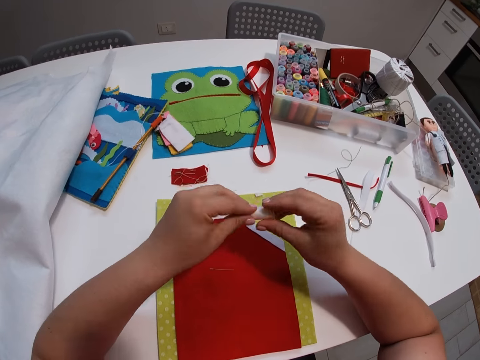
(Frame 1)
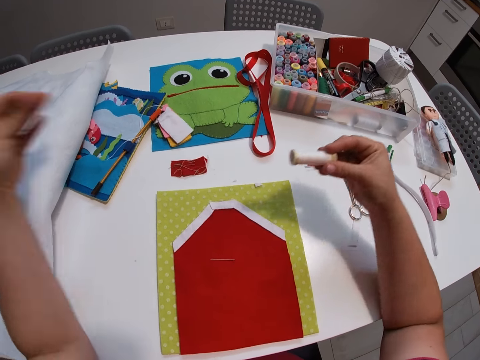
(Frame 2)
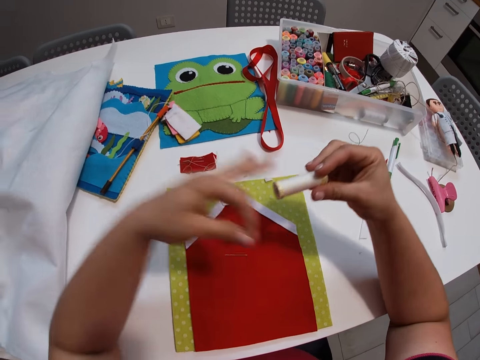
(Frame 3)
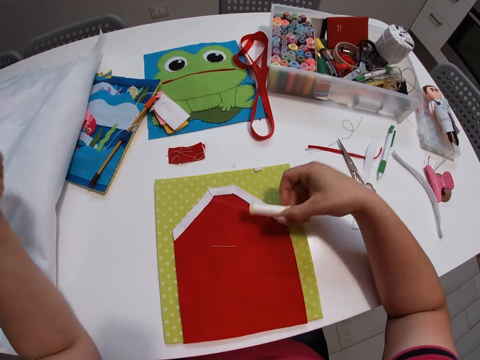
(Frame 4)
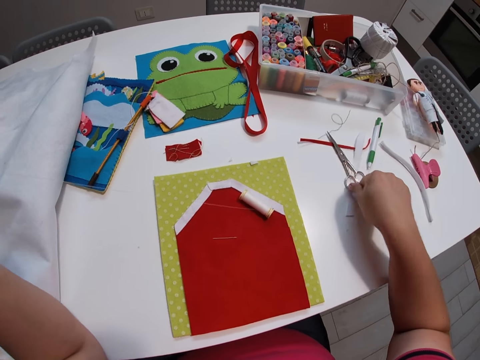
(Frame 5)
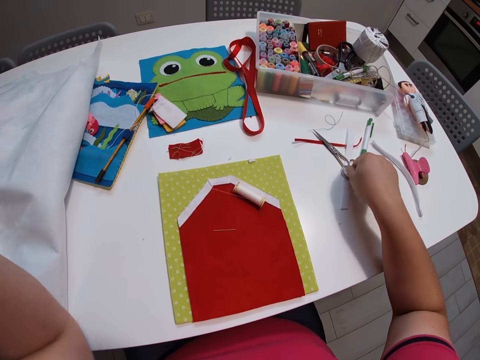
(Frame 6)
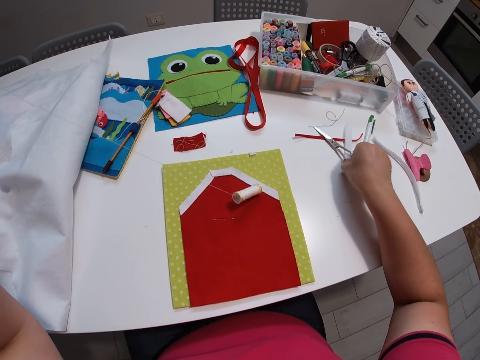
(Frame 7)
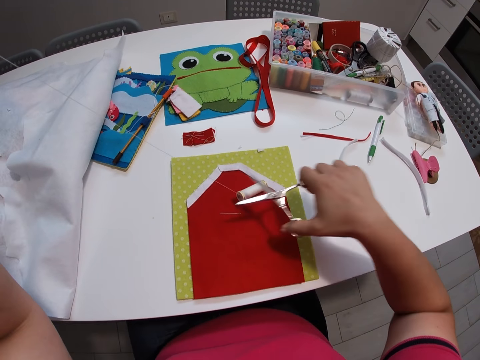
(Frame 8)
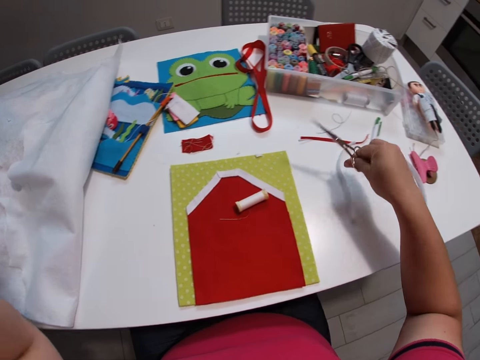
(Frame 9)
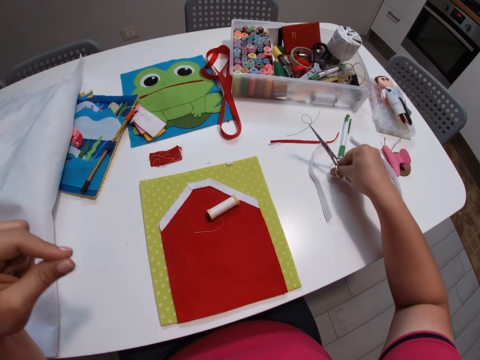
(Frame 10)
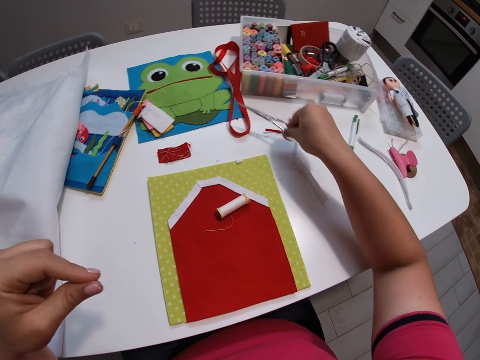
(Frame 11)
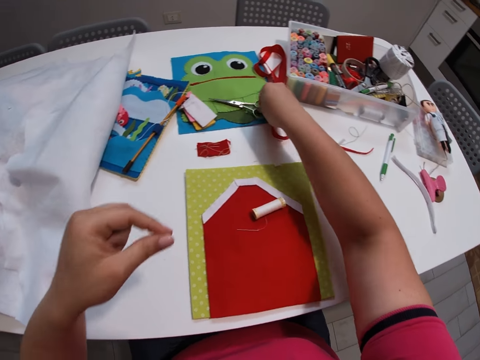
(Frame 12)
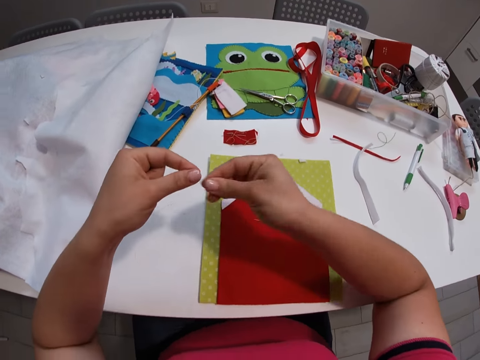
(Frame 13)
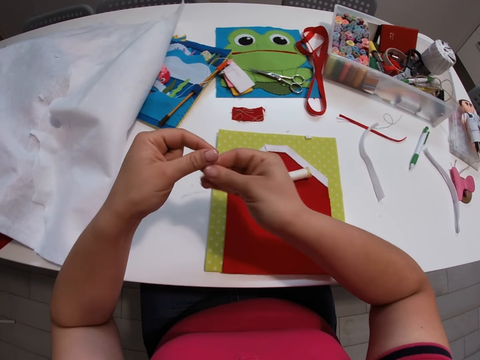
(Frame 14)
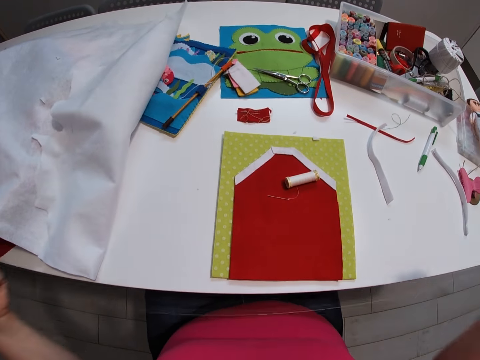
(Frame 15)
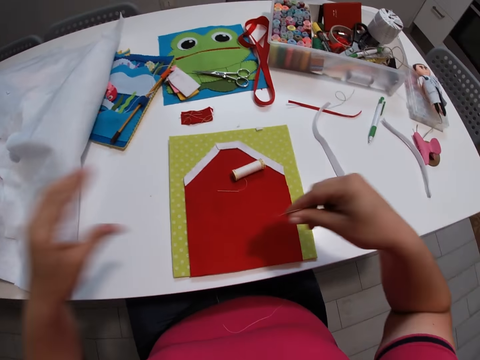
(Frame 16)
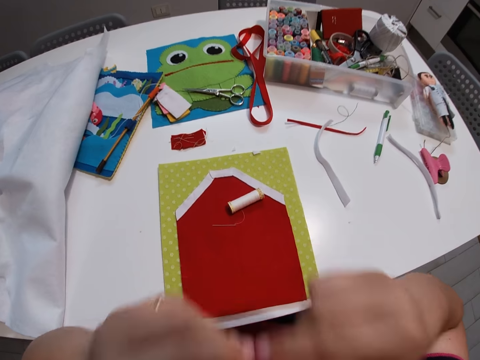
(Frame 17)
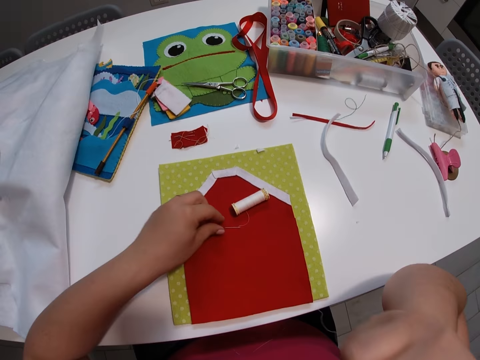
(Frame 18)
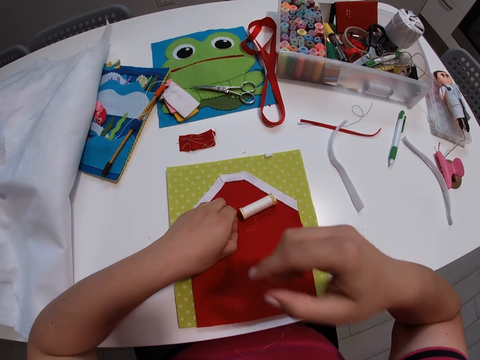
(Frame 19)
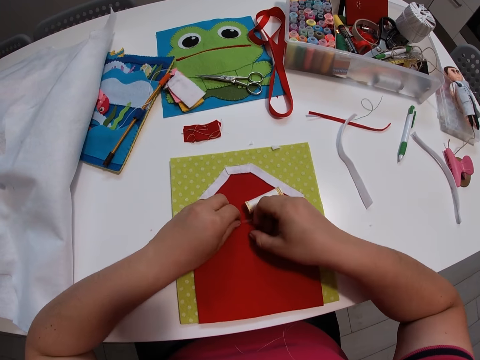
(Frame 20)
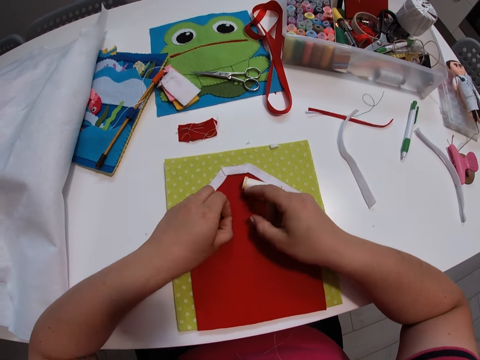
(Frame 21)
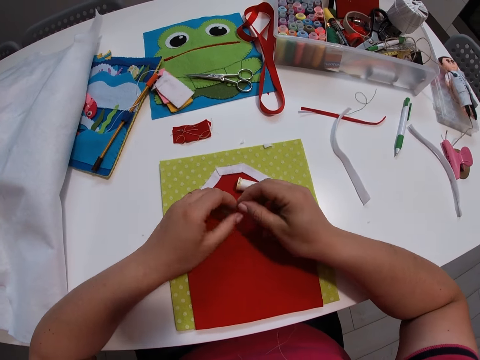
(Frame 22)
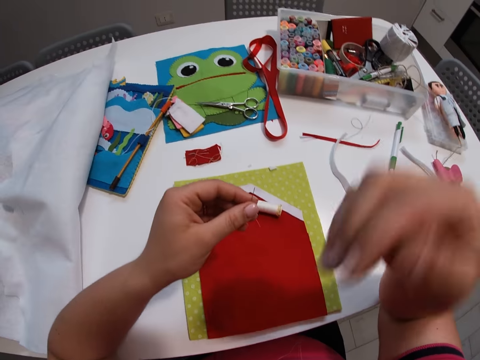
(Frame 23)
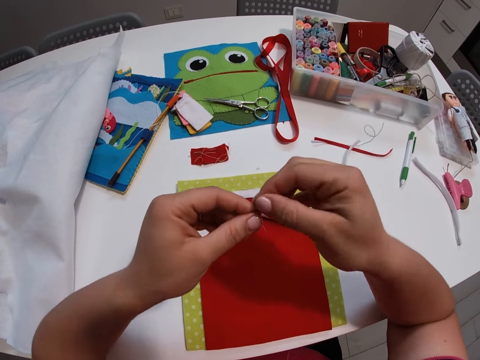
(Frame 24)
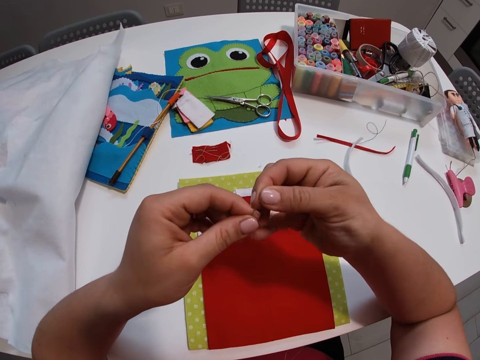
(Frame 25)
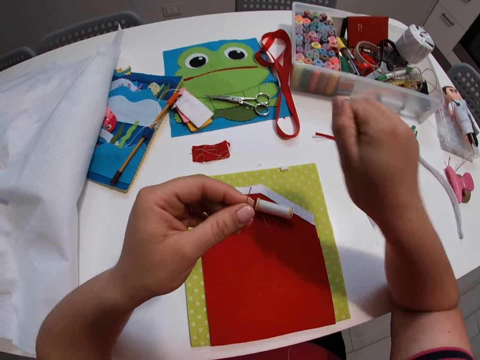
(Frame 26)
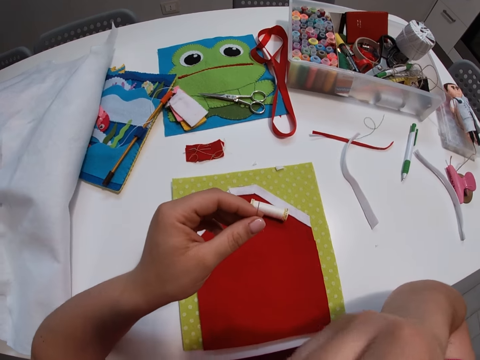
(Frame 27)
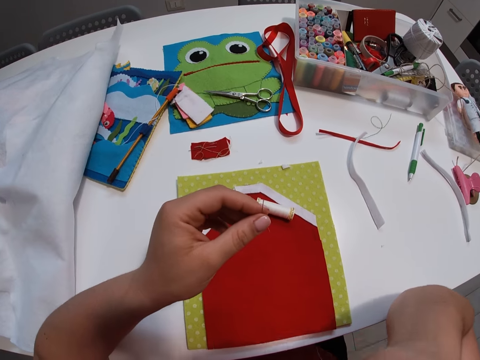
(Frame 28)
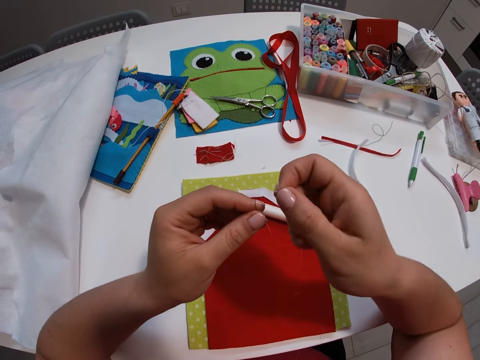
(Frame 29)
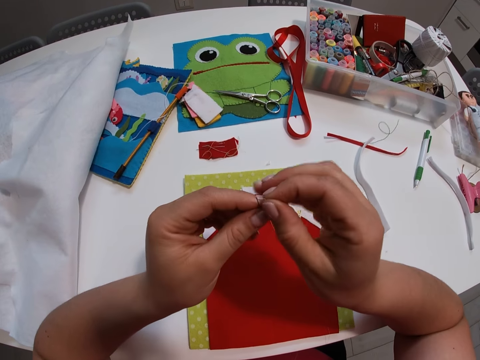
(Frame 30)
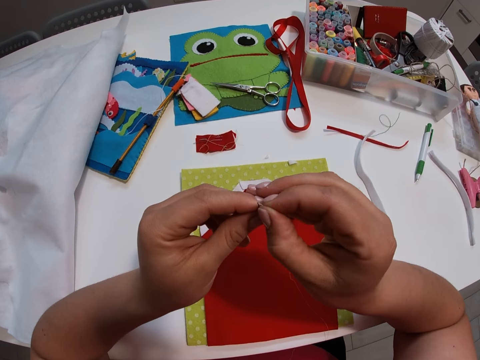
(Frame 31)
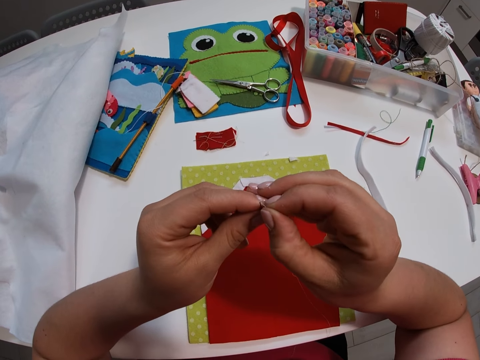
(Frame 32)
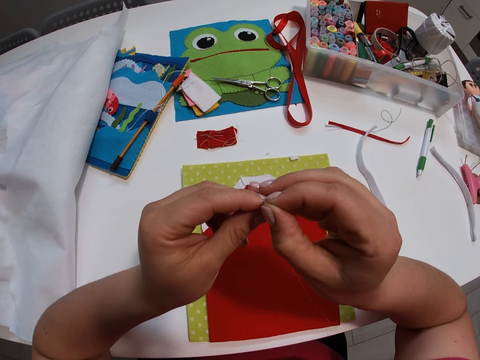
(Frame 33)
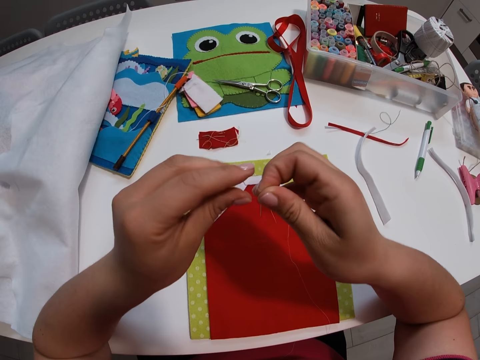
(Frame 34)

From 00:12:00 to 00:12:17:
The camera wearer unwraps the thread. She pulls the thread. She picks the scissors from the table. She cuts the thread with the scissors. She drops the scissors on the table. She puts the thread in the needle. She pulls the thread. She holds the thread with her mouth. She picks the needle from the table. She removes the thread from her mouth. She inserts the thread in the needle.

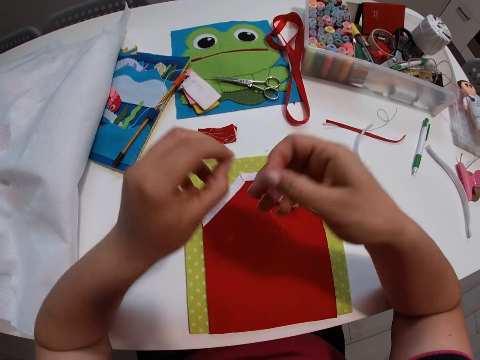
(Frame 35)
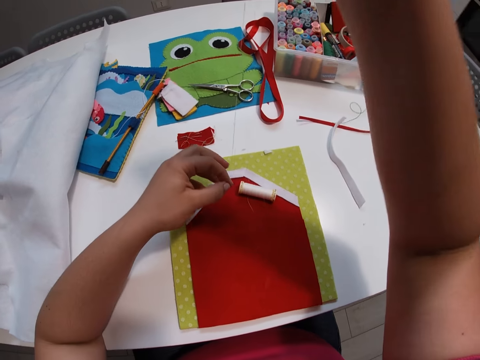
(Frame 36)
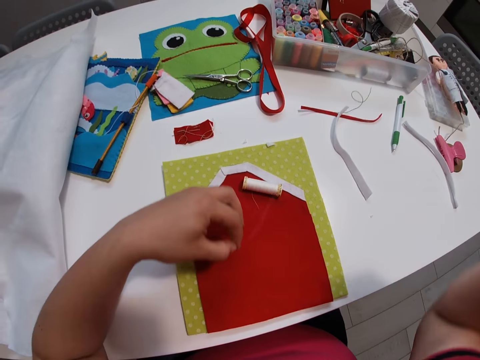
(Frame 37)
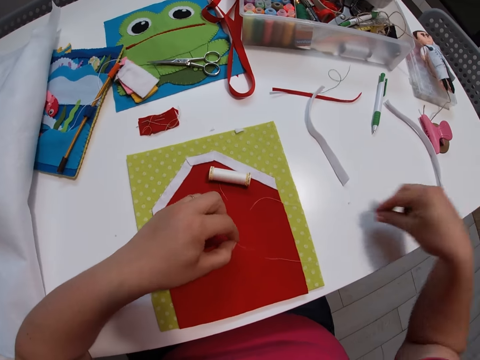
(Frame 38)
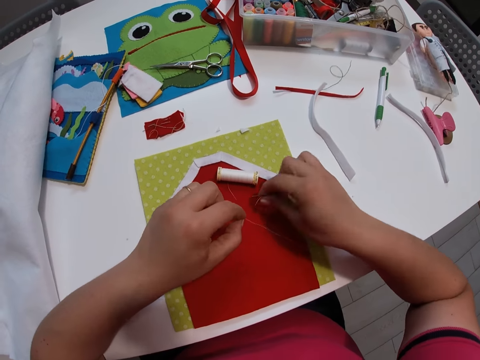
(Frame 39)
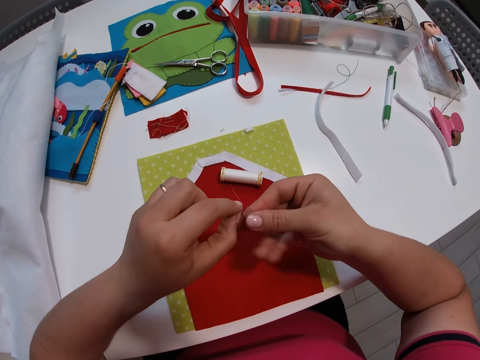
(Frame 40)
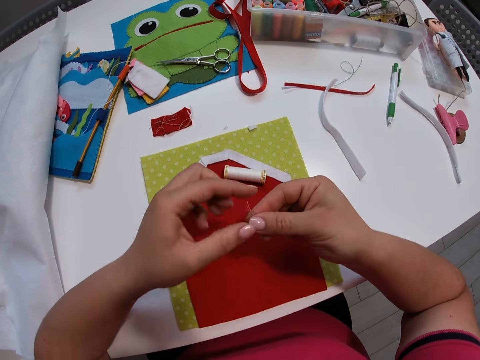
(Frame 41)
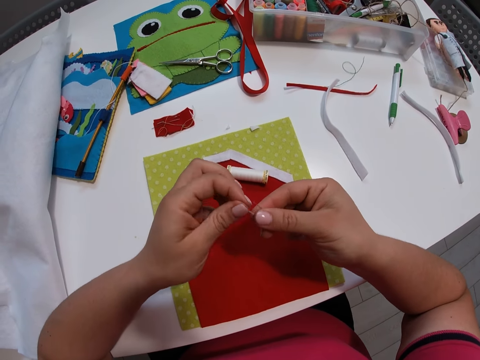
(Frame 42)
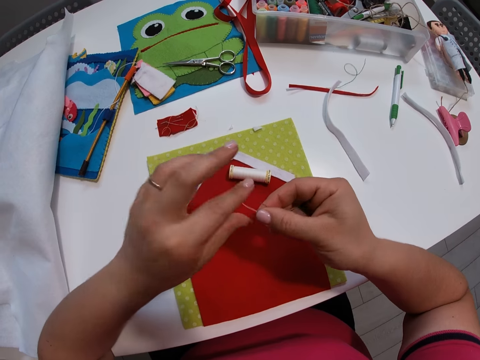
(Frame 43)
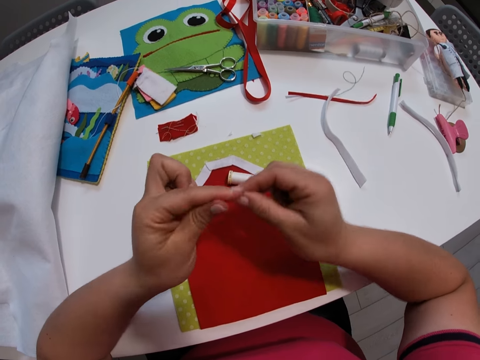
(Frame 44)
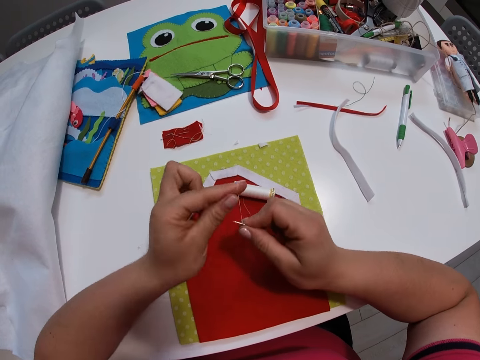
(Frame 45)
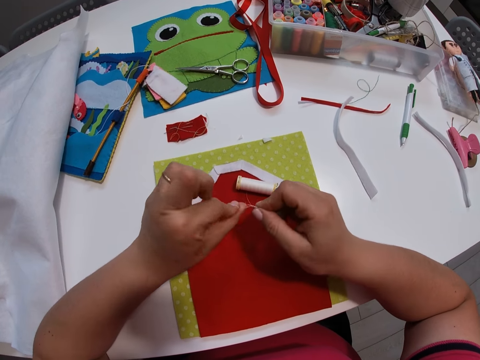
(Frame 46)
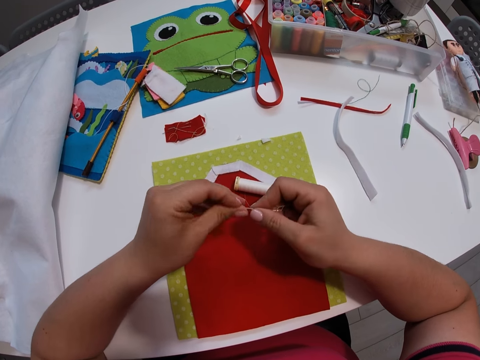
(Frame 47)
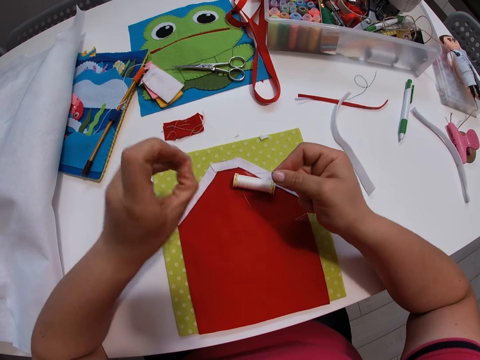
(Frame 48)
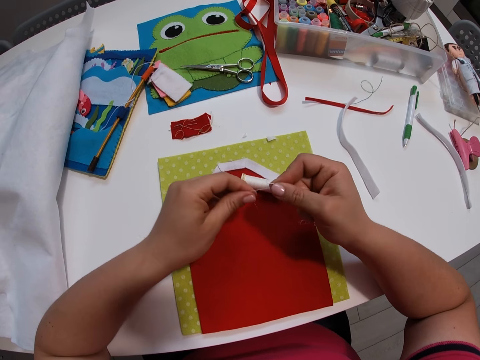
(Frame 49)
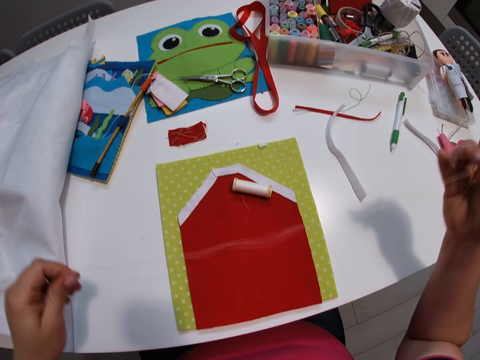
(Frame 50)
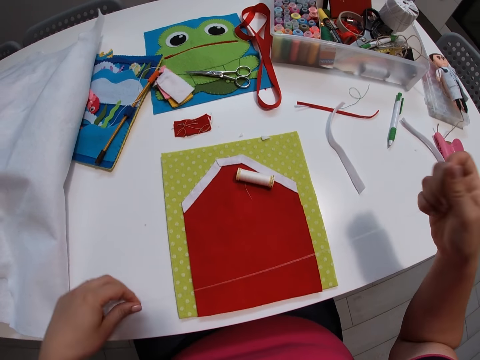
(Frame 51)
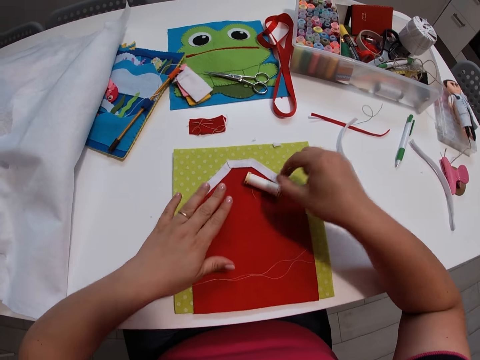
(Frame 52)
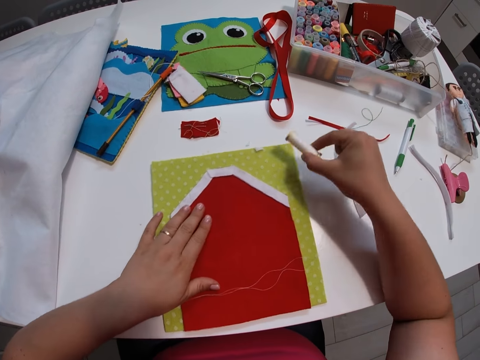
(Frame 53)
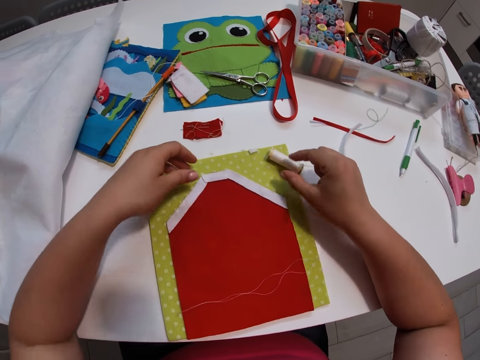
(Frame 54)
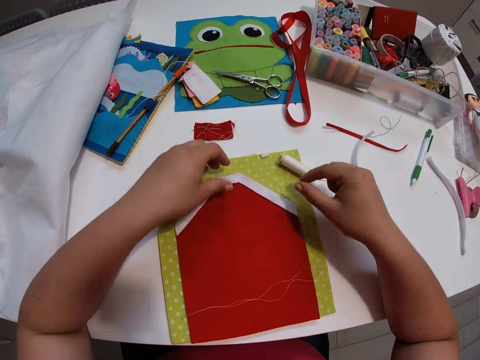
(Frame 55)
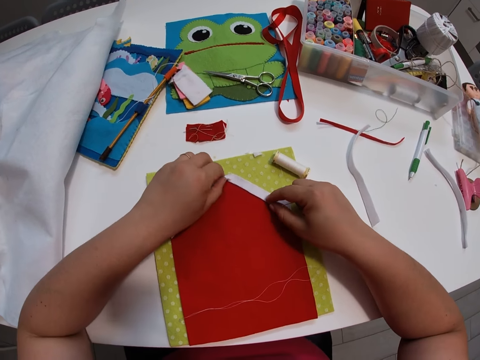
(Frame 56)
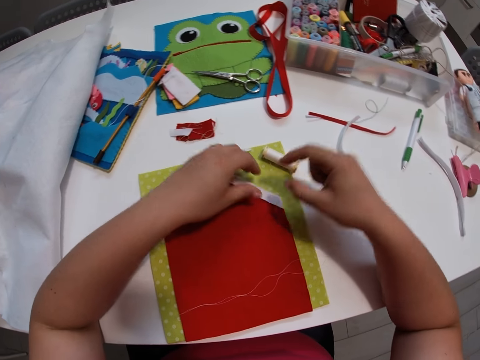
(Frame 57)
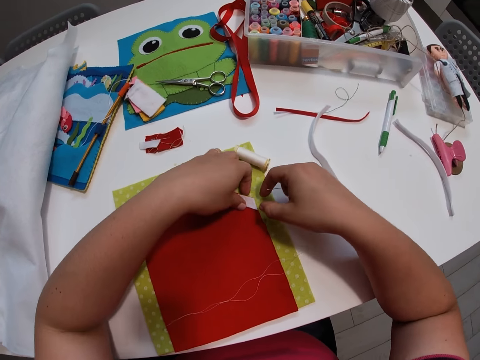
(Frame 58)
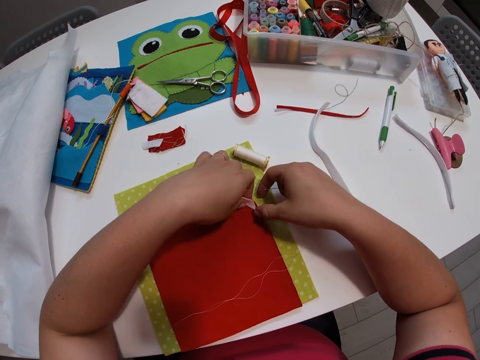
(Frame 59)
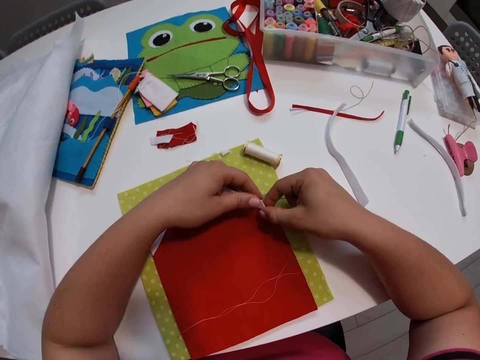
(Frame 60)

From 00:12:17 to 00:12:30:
The camera wearer pulls the thread through the needle. They tie a knot on the thread. They move the thread from the small red fabric aside. They remove the second small white fabric from the small red fabric. They adjust the position of the third small white fabric.
